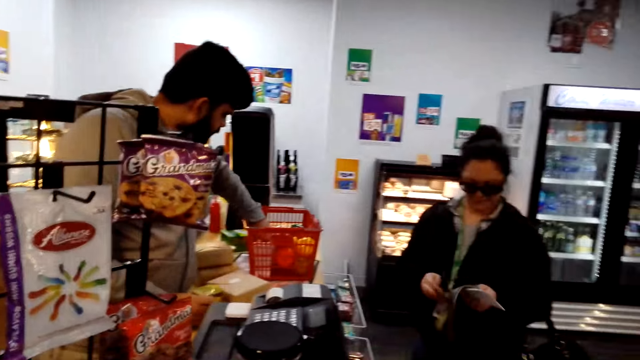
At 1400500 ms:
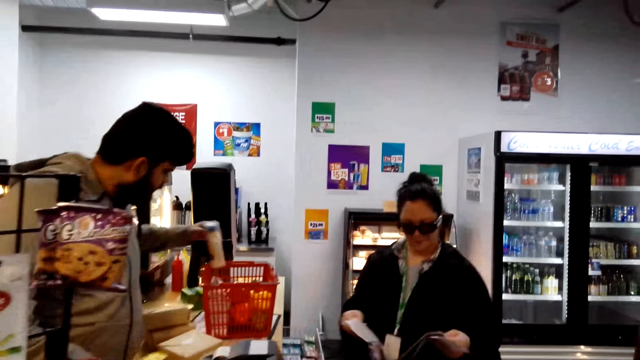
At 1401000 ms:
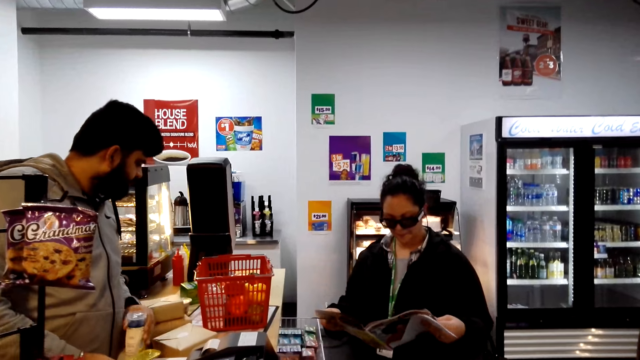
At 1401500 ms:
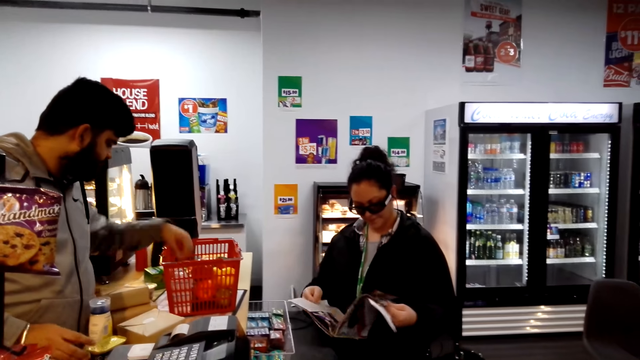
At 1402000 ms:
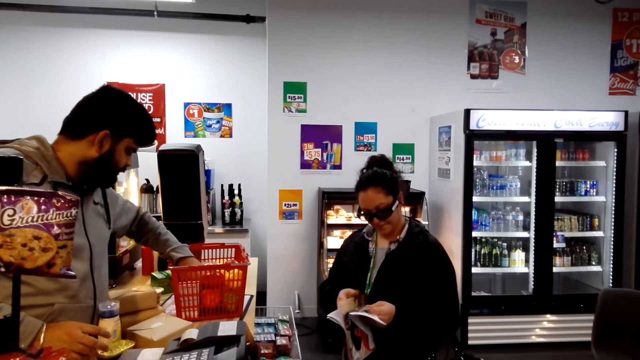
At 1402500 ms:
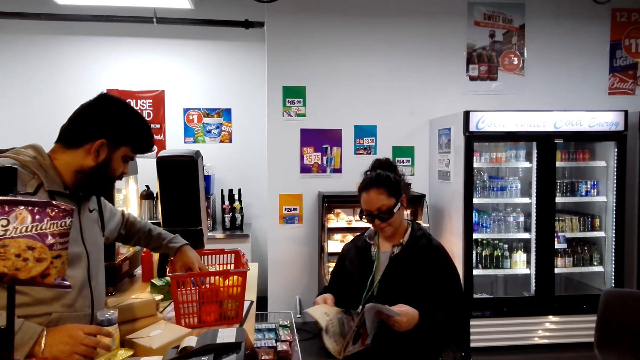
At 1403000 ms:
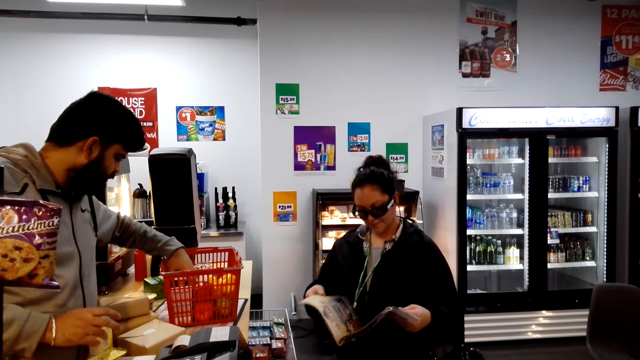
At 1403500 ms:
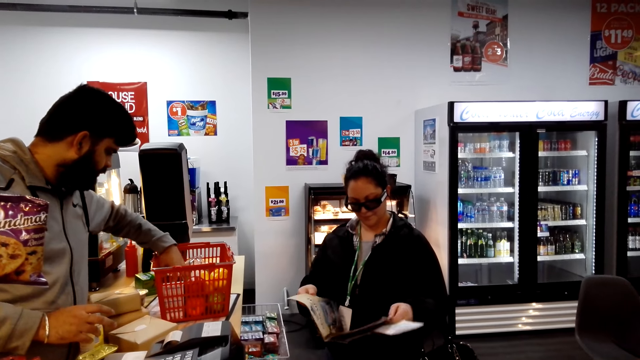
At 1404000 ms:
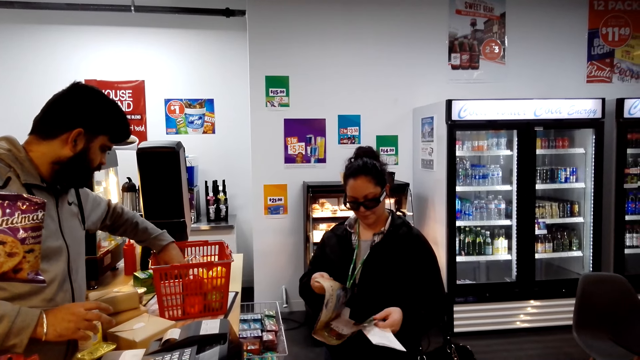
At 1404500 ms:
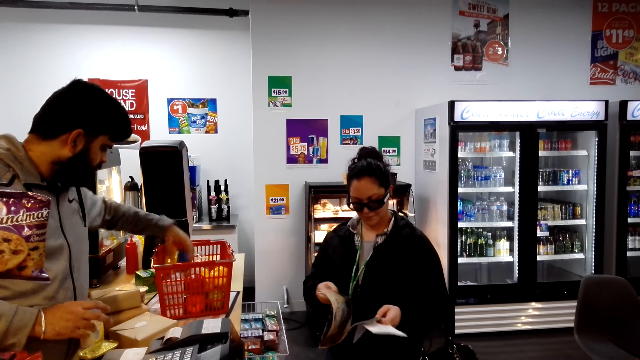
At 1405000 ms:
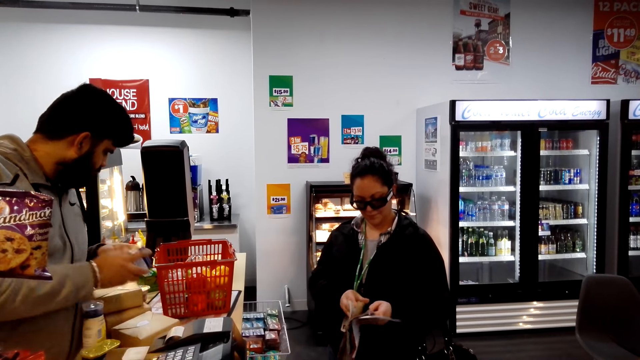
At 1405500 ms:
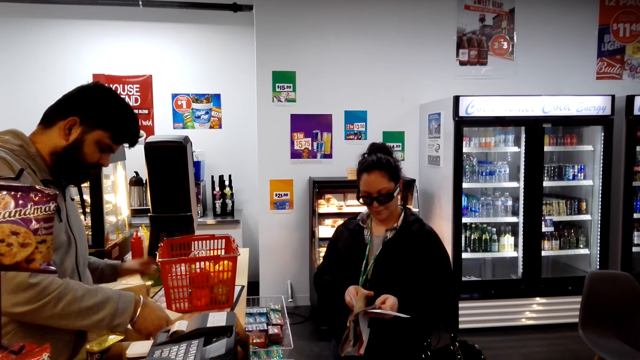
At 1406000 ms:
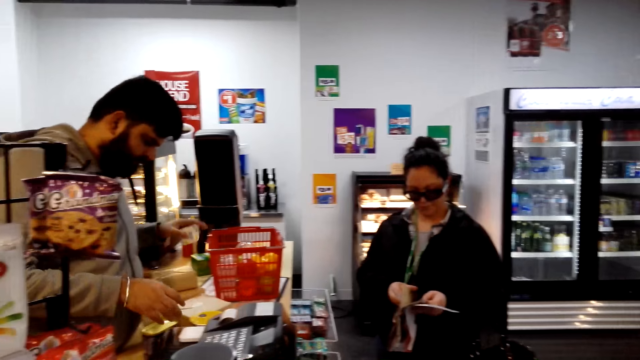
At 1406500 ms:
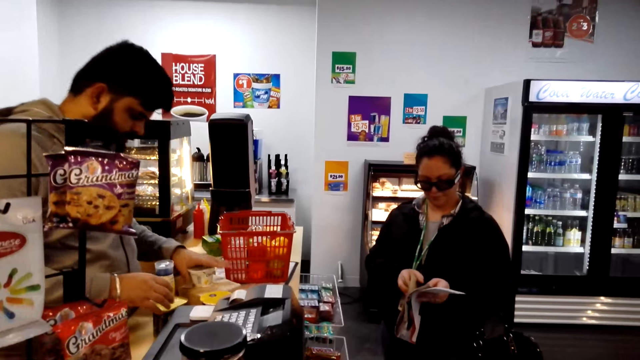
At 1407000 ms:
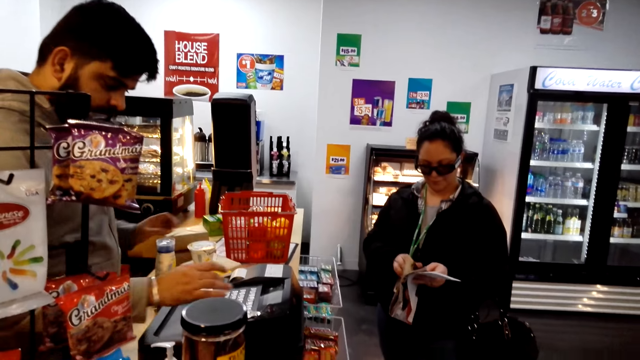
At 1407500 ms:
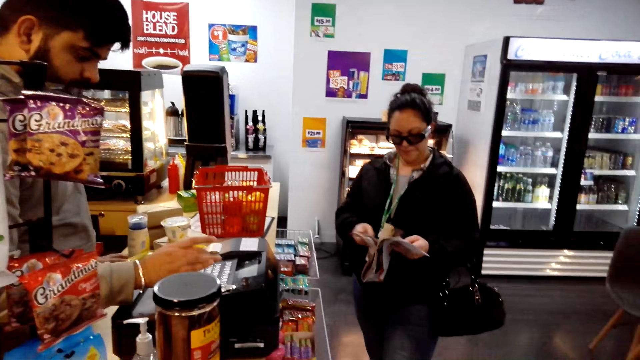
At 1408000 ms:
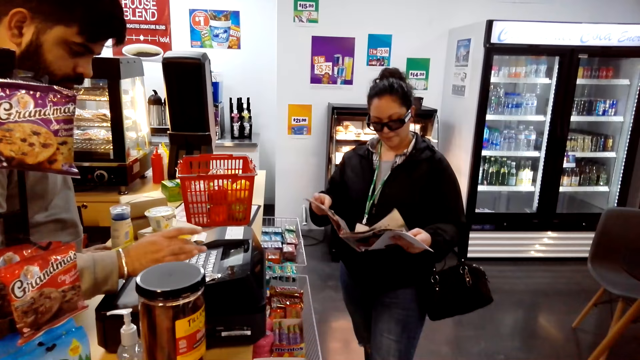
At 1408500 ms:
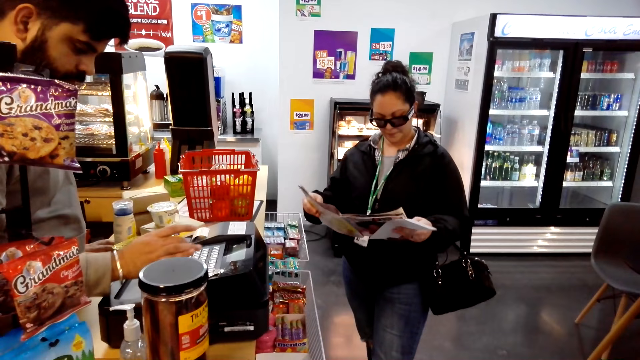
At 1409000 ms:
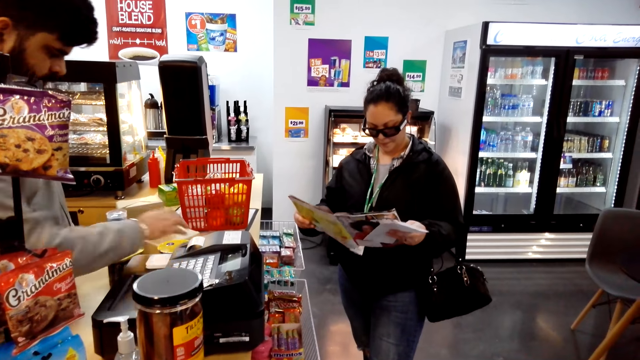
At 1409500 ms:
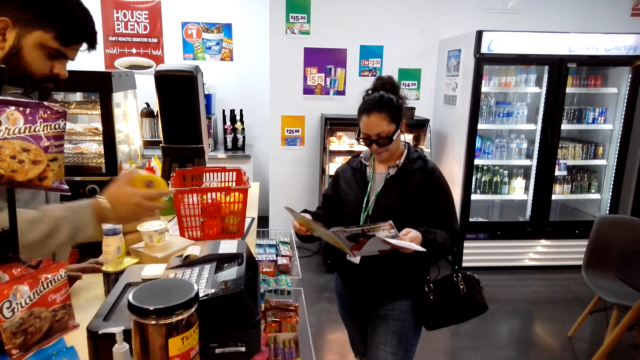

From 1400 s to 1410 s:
A man picks something. The camera wearer looks around. A woman turns pages on the magazine. The man picks stuff on the shopping basket. He enters details on the cash register machine.

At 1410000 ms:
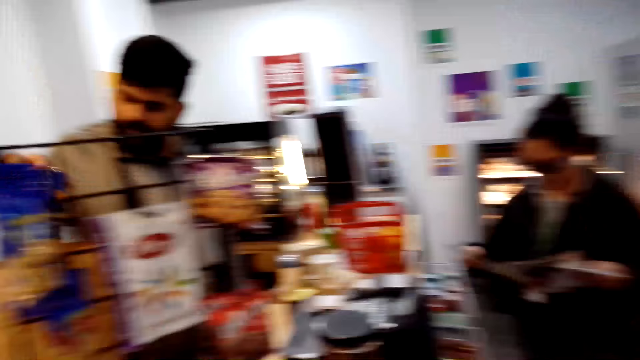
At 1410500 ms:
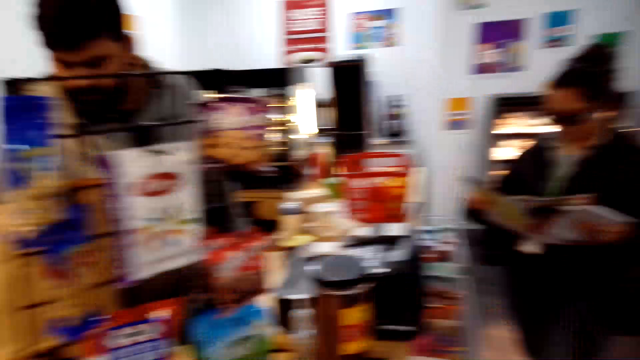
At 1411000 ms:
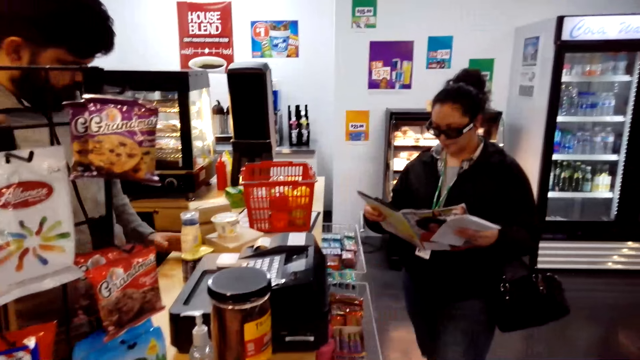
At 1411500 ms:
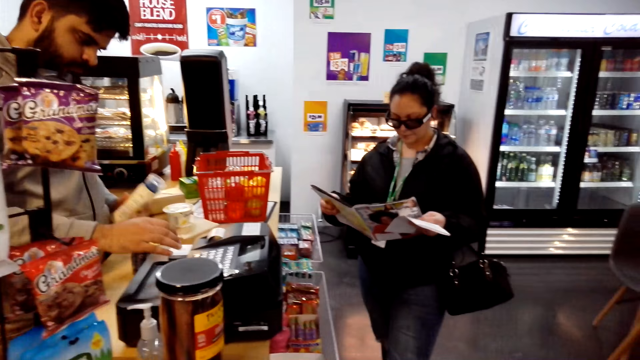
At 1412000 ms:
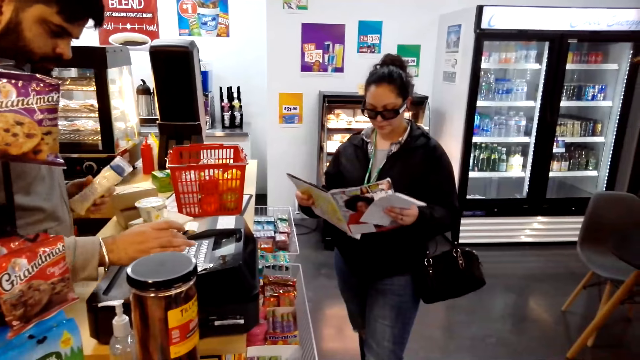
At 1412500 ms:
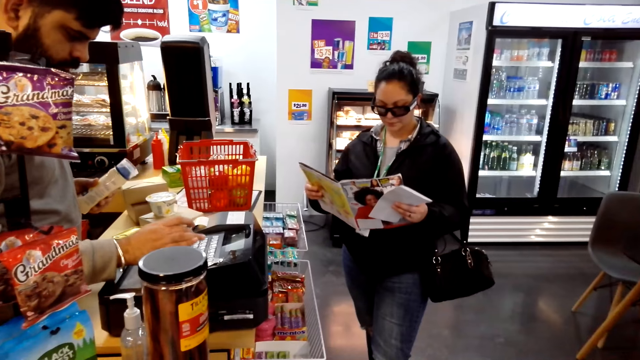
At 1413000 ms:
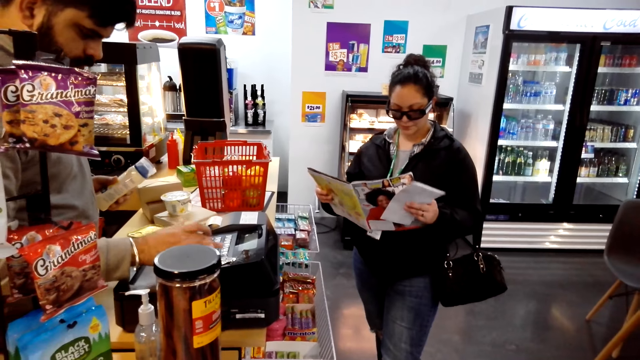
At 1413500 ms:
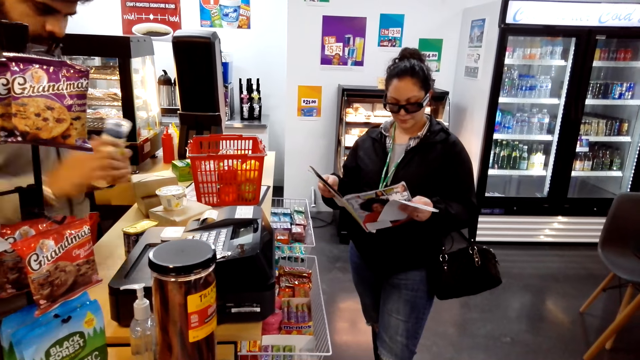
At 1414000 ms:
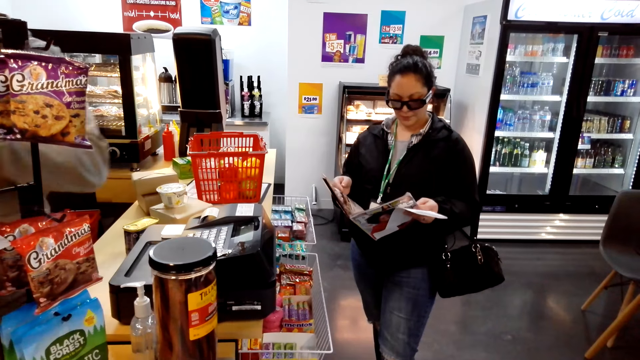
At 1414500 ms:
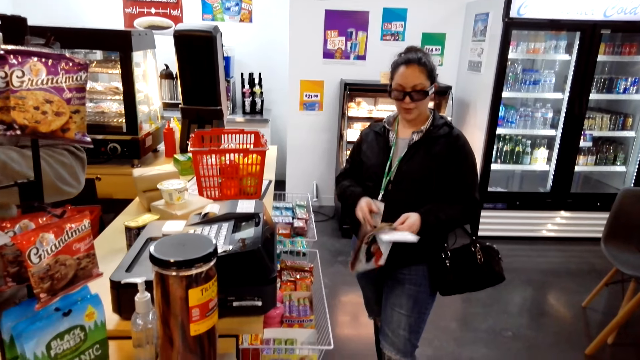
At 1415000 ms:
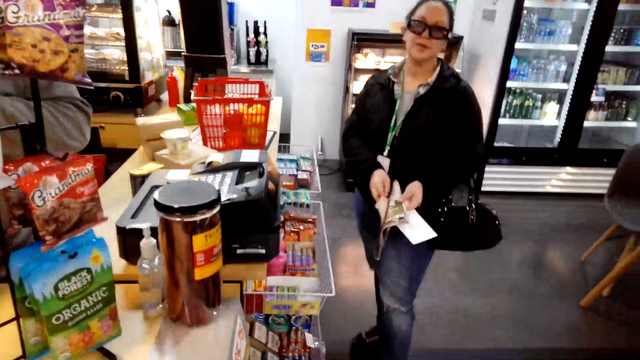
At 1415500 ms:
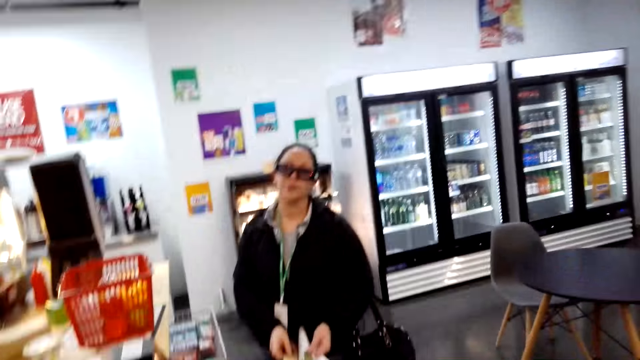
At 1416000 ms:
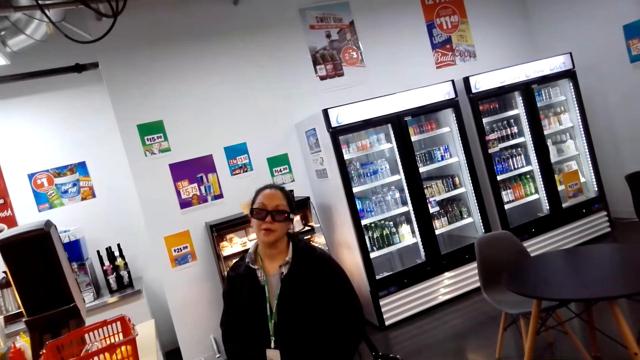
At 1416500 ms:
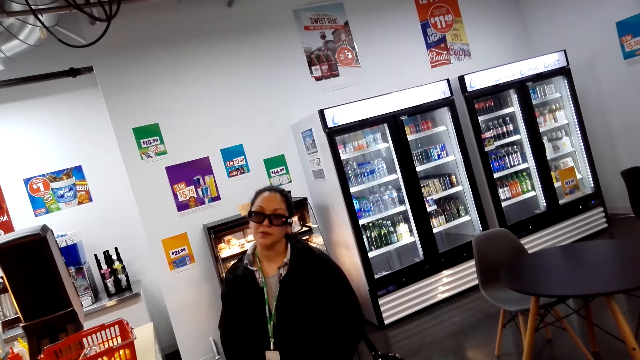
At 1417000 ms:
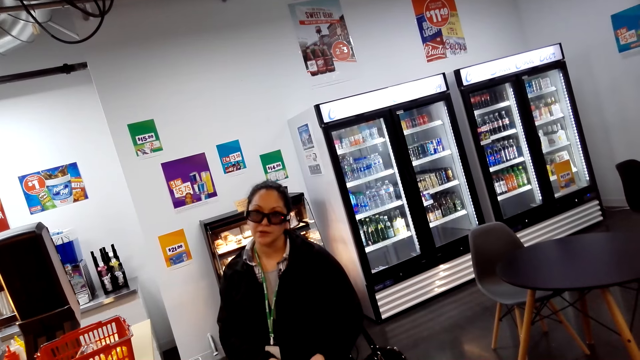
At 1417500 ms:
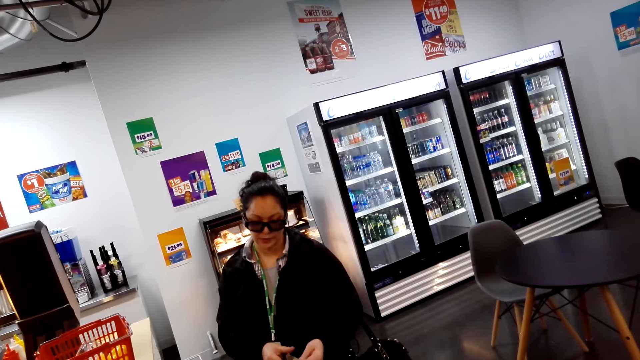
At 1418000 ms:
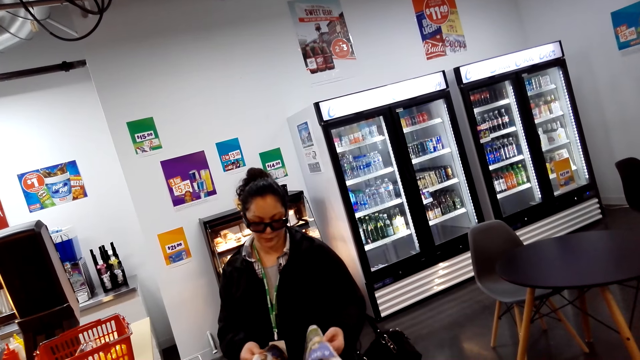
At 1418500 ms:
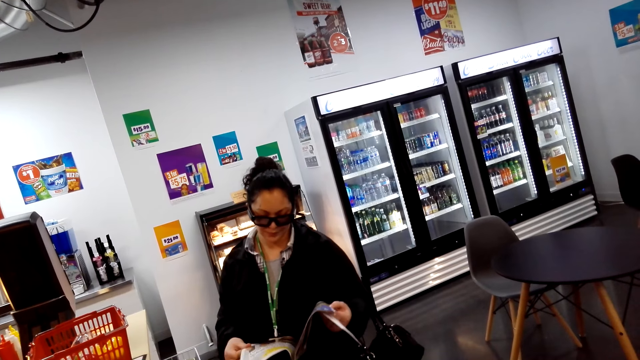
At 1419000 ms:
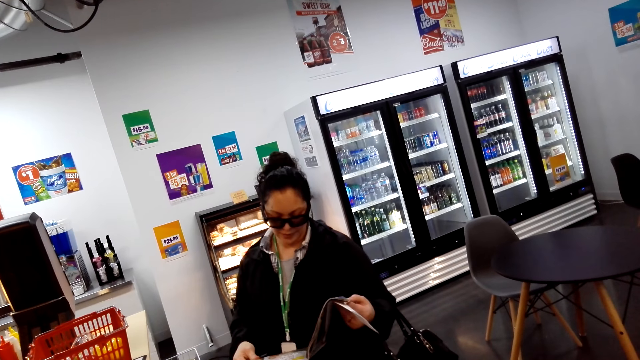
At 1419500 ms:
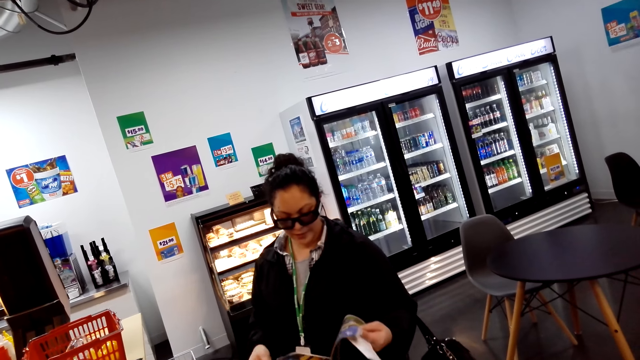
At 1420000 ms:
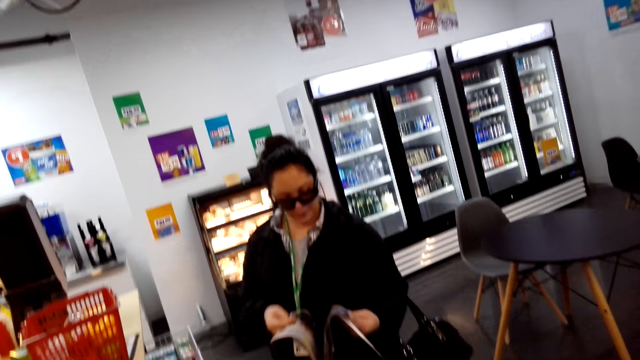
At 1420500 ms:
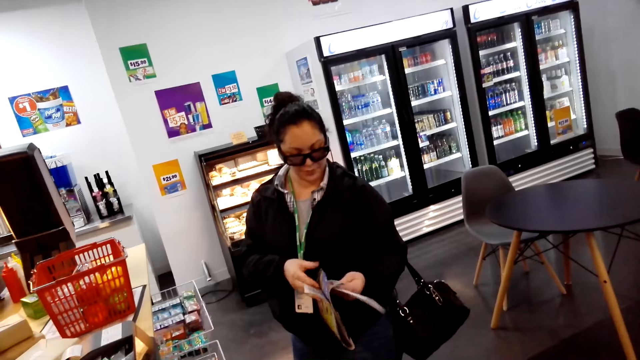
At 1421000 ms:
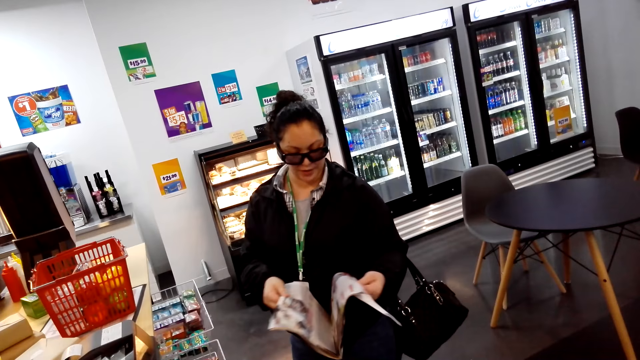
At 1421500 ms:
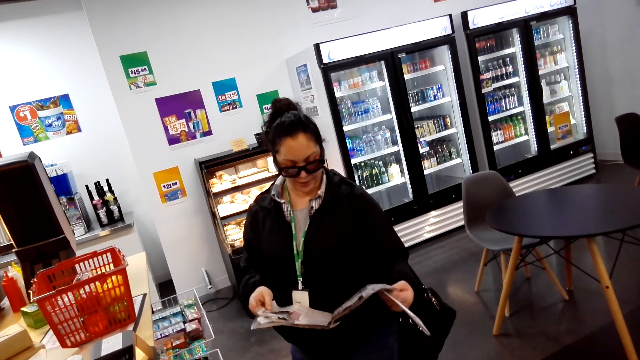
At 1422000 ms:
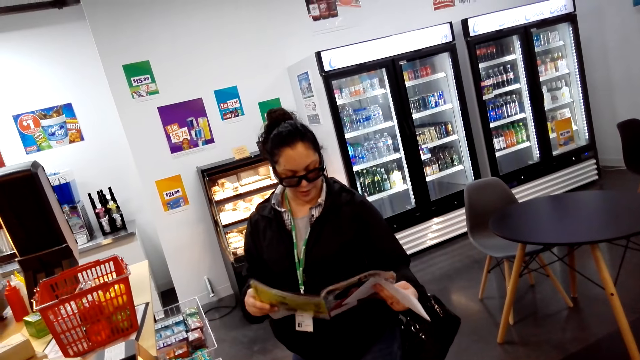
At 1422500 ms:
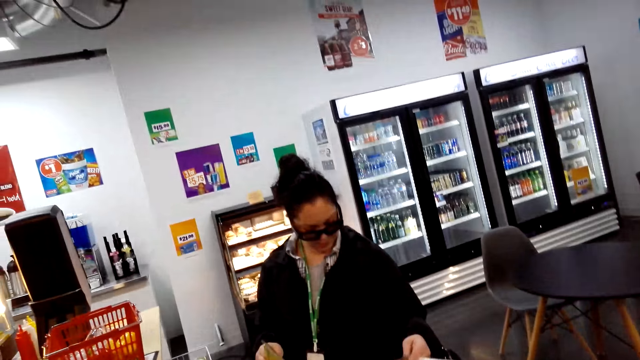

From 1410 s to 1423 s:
A man picks something. The man picks something again. The man enters details on the cash register machine and calculates the item with the machine. The camera wearer looks around. A woman peruses through the magazine pages.
